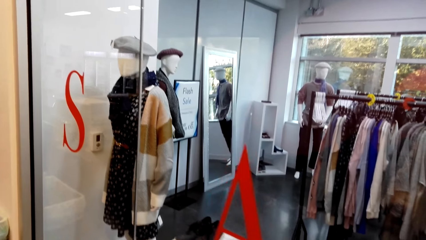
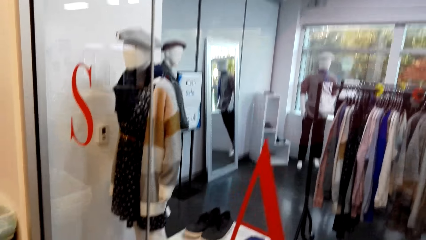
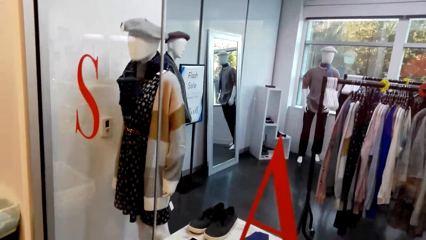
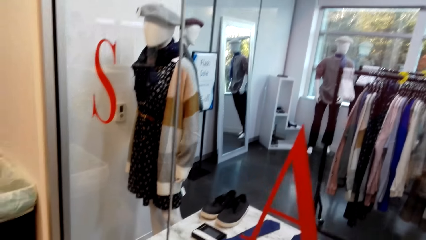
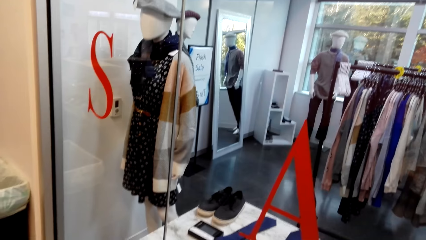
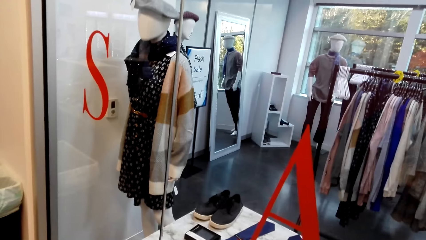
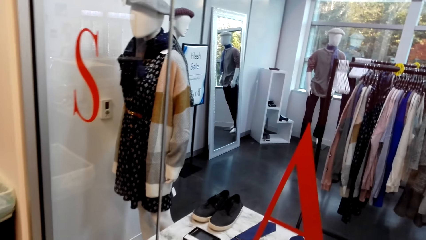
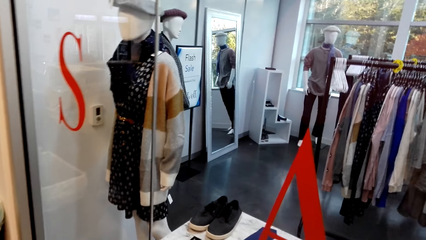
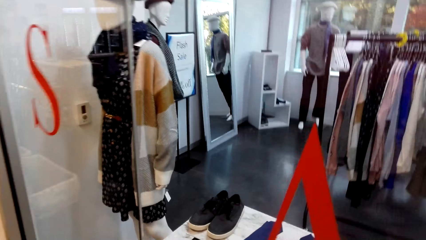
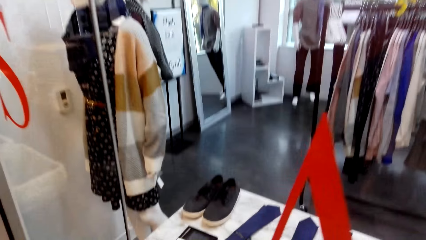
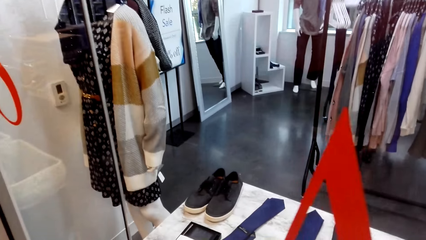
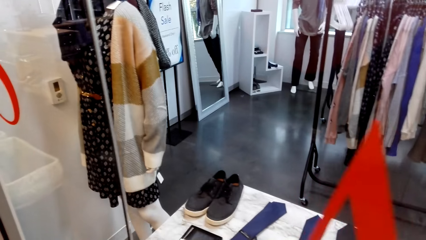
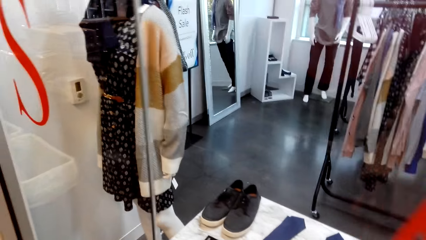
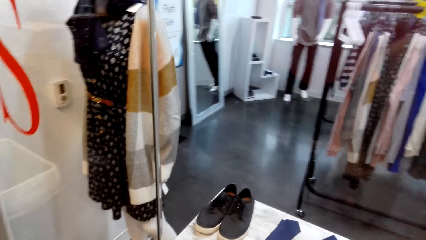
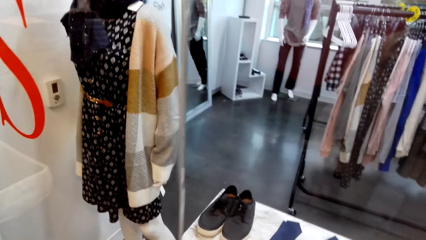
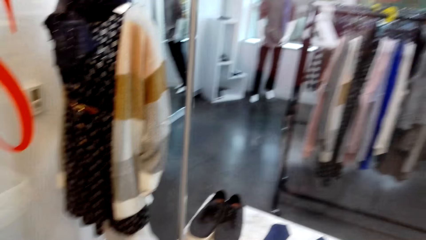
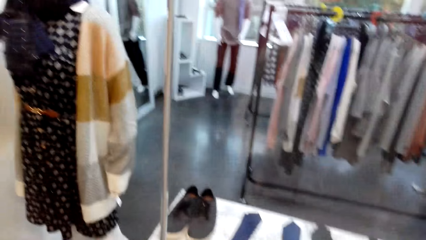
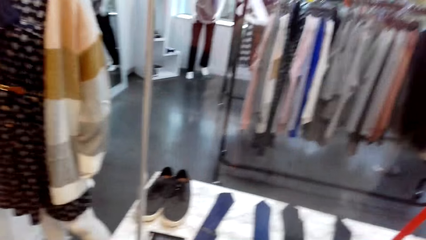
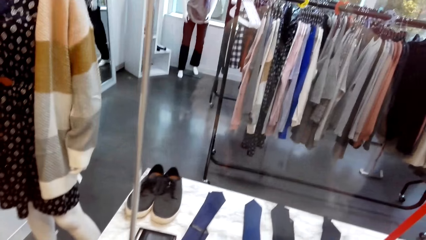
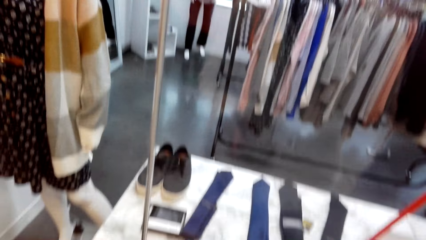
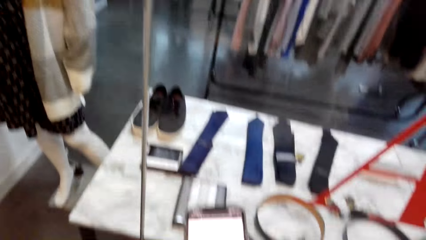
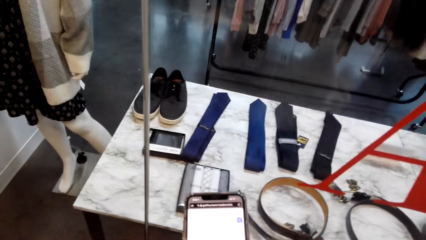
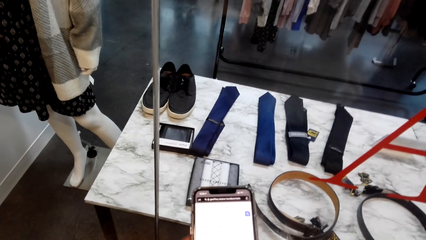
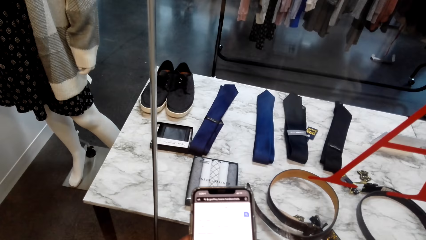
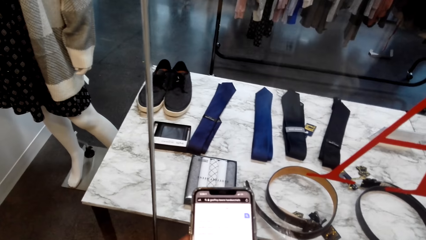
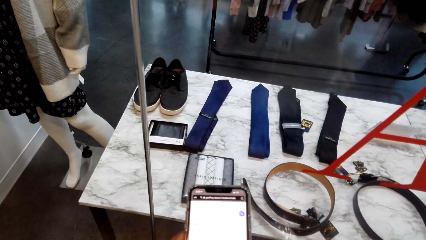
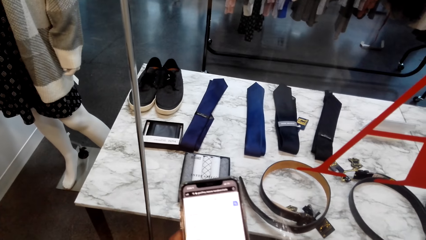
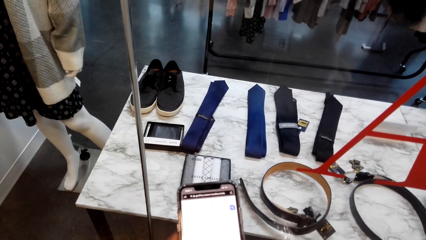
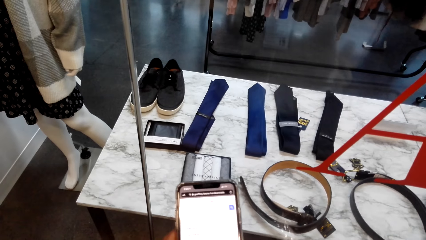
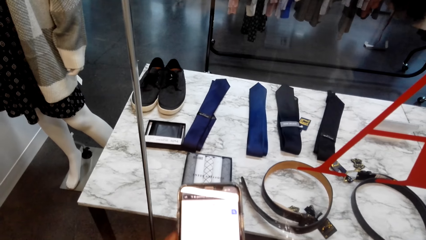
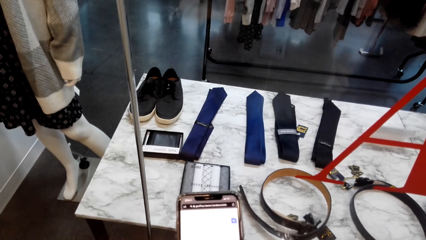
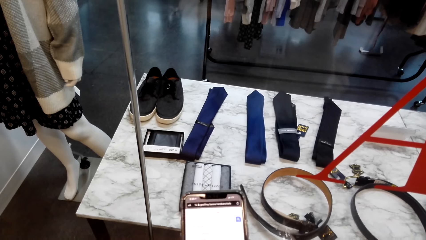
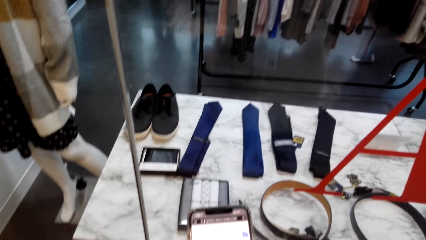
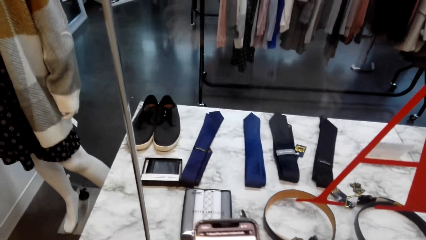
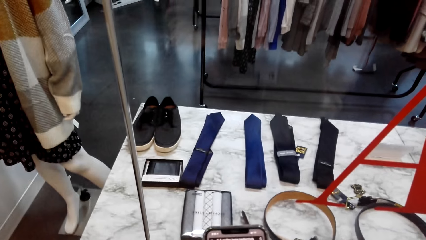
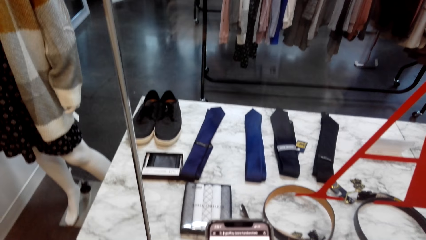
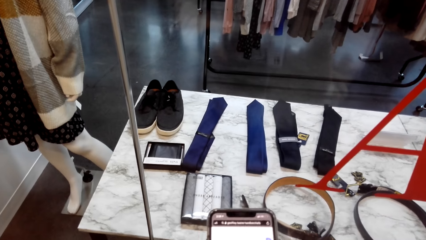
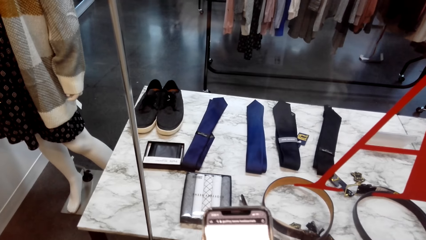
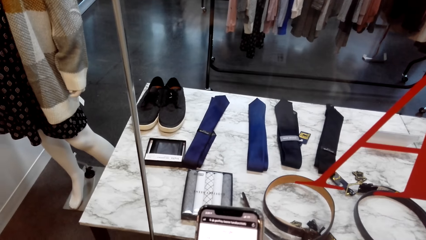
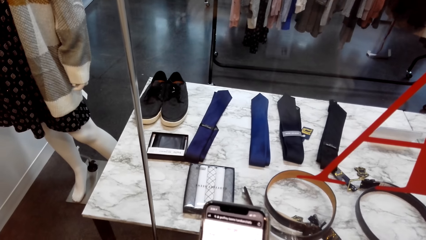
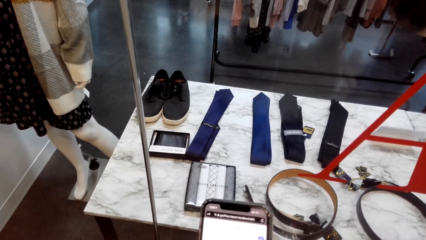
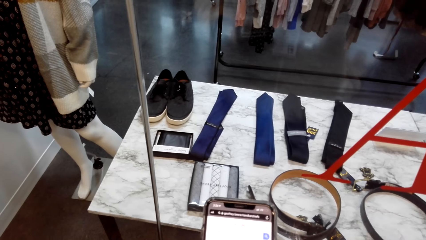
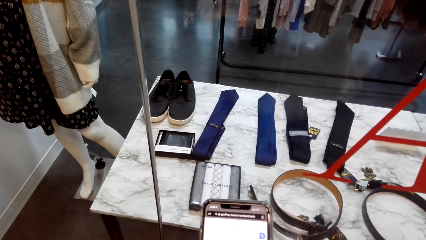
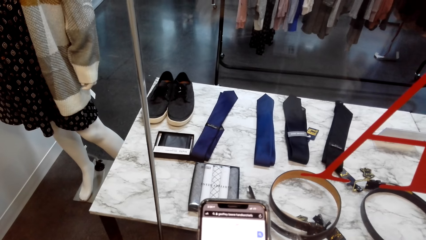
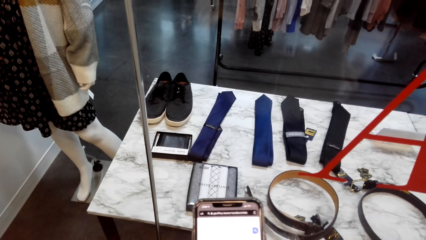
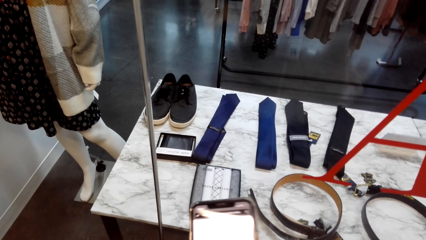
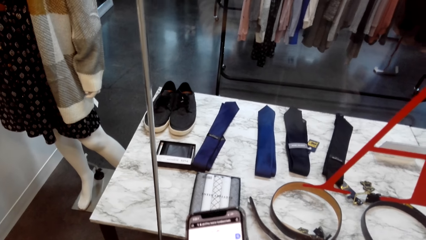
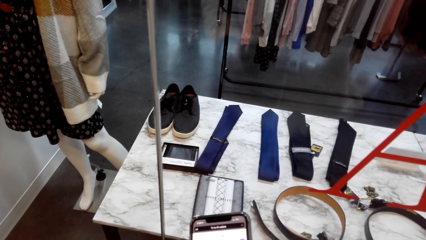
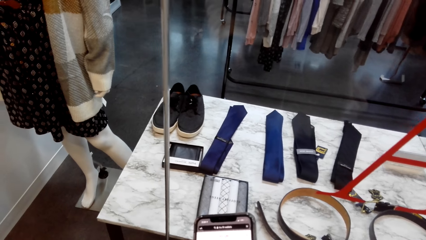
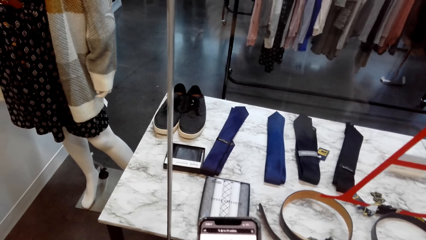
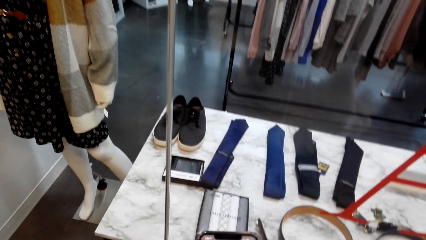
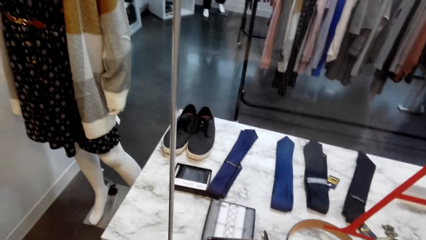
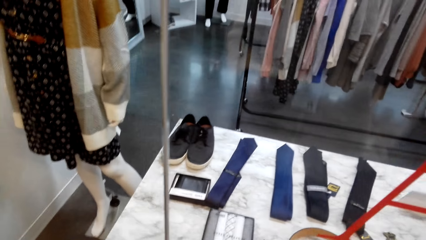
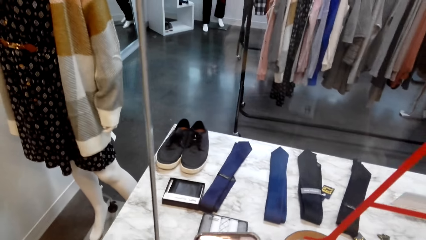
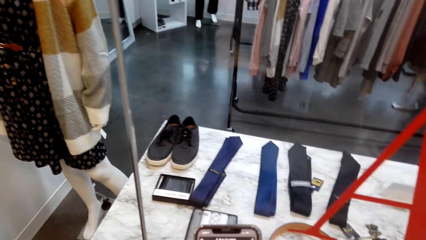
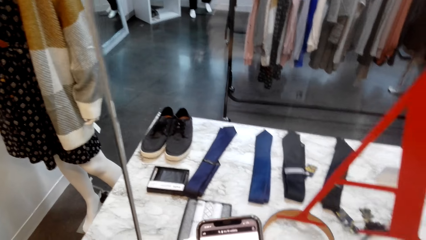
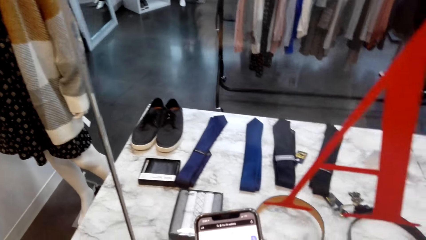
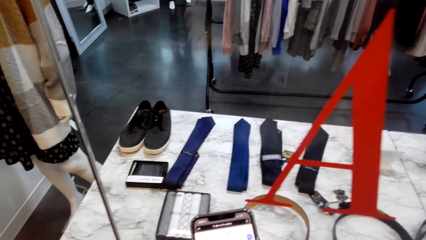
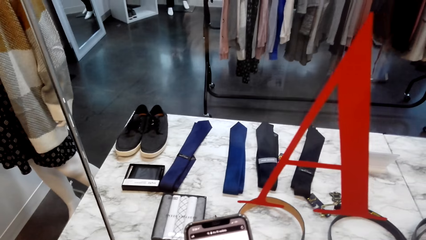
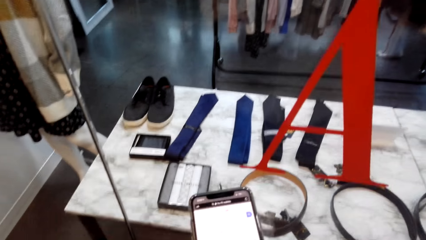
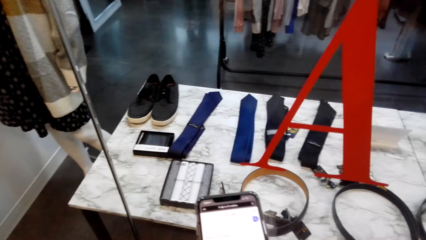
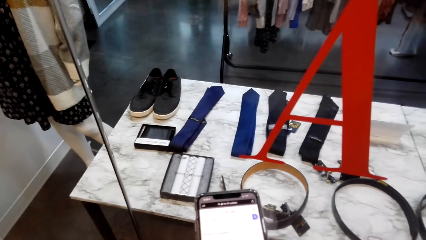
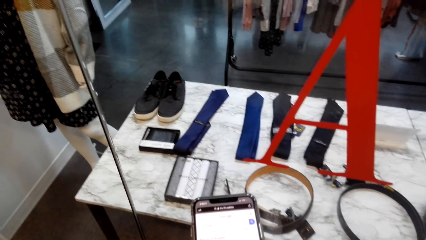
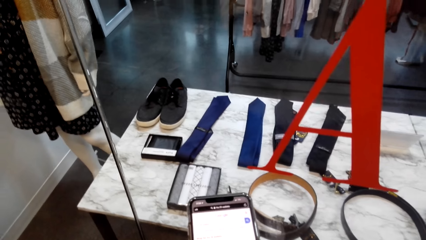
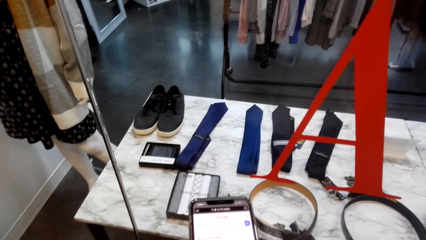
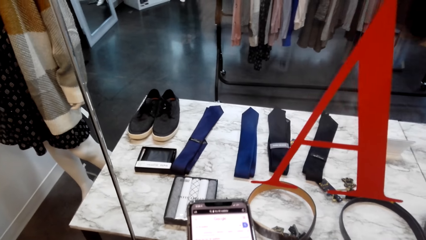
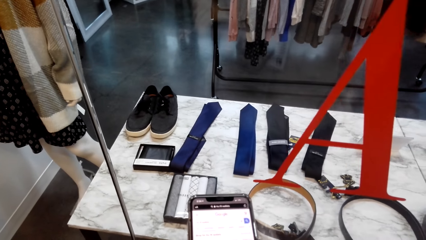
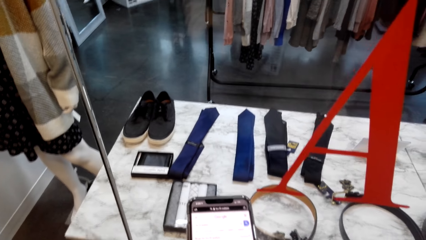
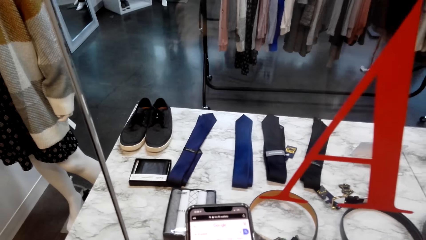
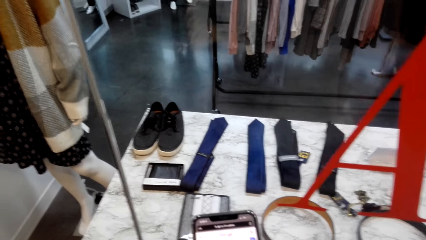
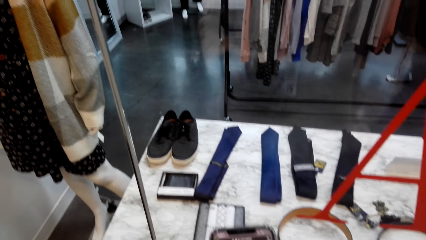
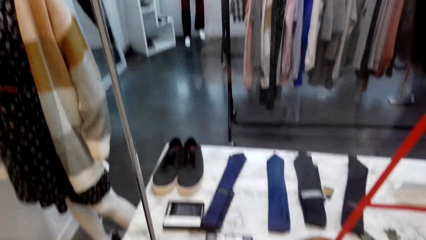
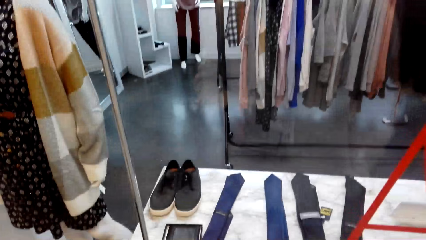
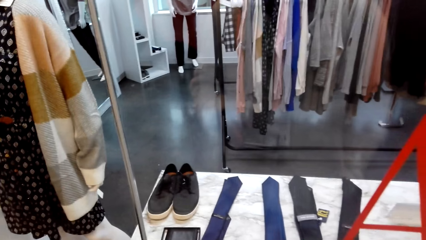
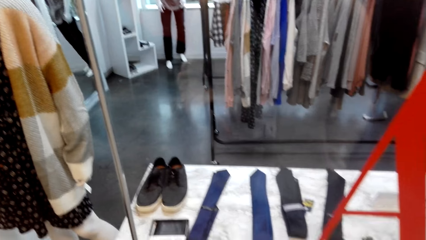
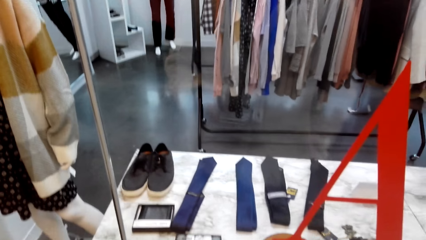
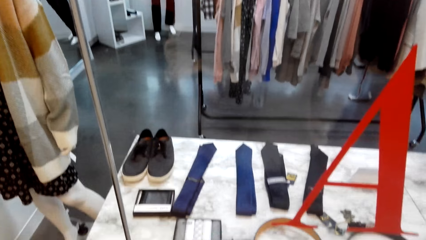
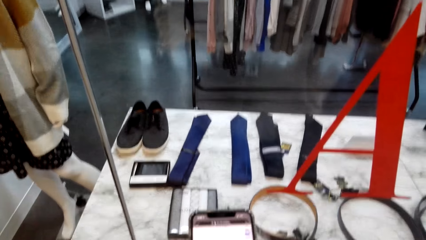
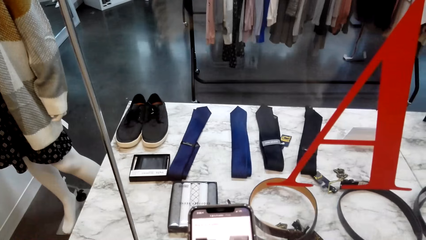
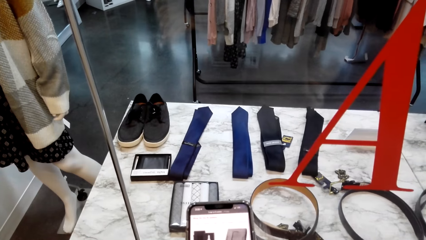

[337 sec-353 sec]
The camera wearer does window shopping. They use the phone. They scroll the phone. They scroll it repeatedly. They look on a display. They do window shopping. They scroll the phone. They do window shopping.
